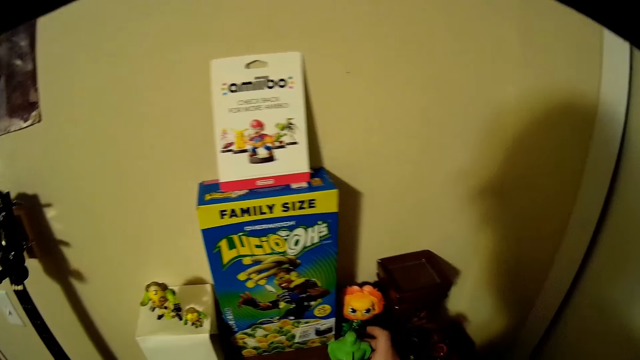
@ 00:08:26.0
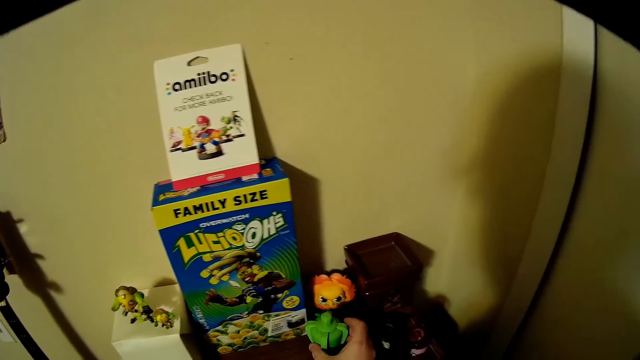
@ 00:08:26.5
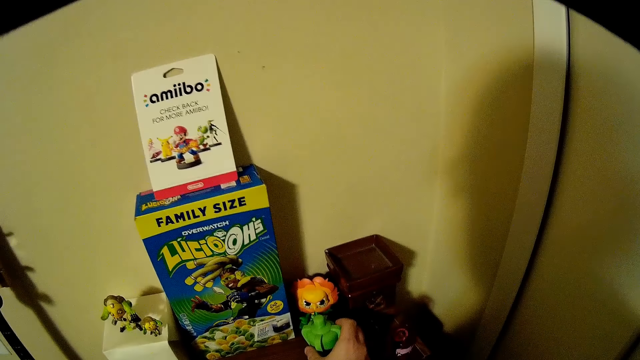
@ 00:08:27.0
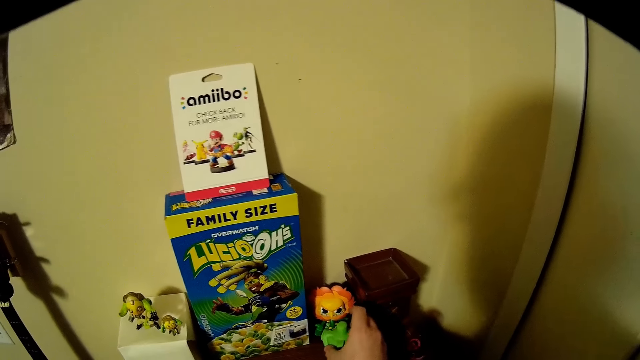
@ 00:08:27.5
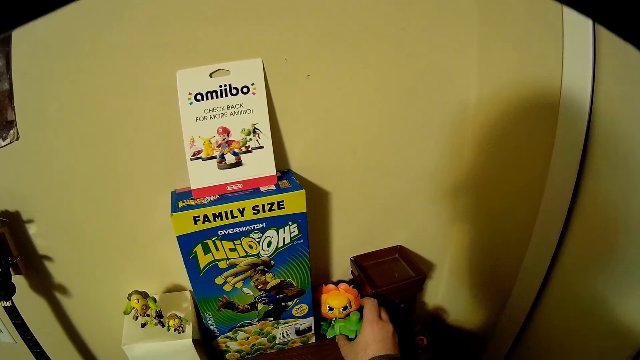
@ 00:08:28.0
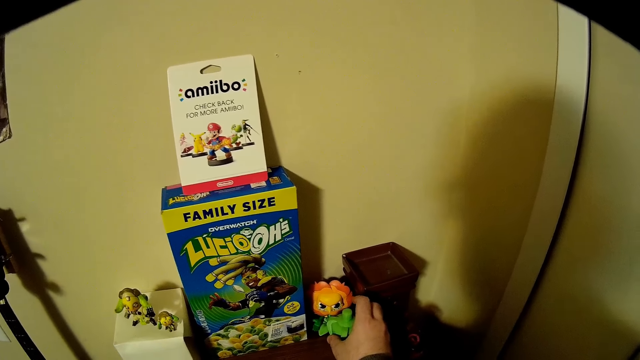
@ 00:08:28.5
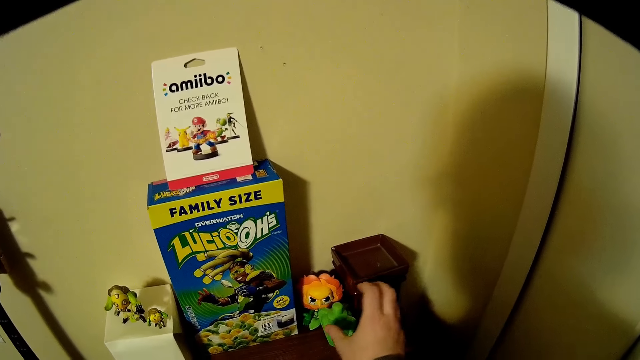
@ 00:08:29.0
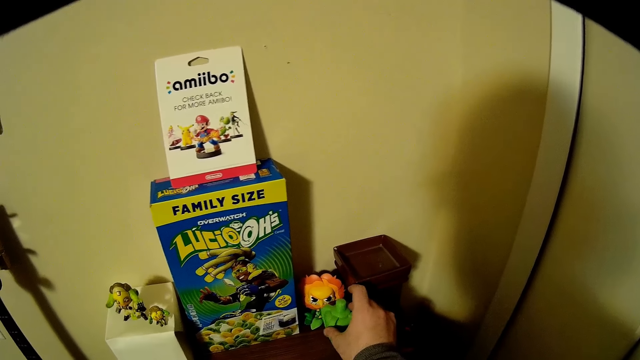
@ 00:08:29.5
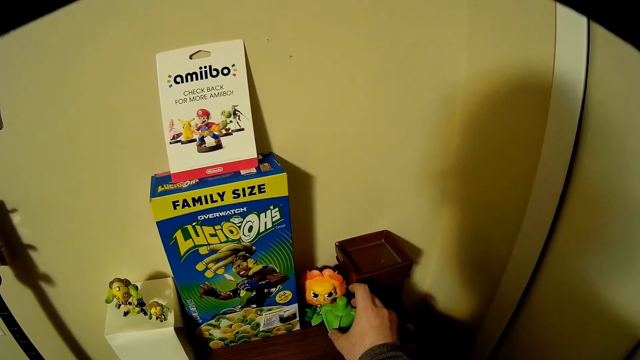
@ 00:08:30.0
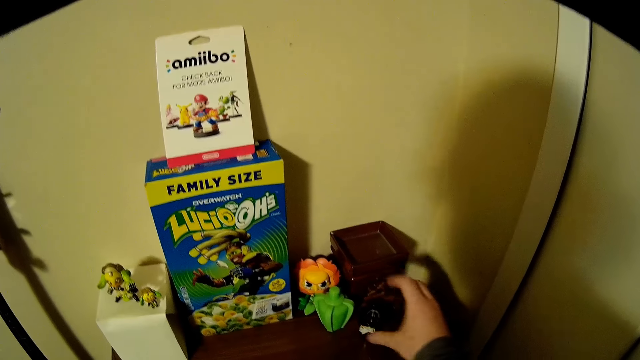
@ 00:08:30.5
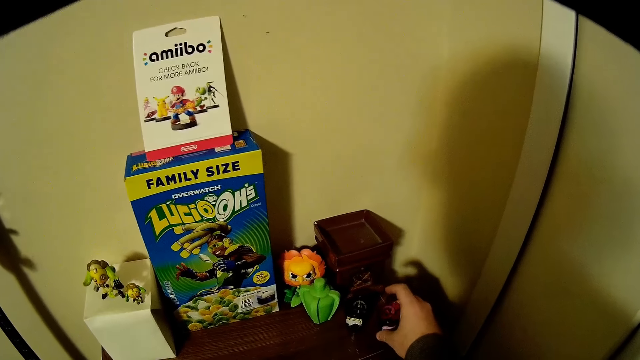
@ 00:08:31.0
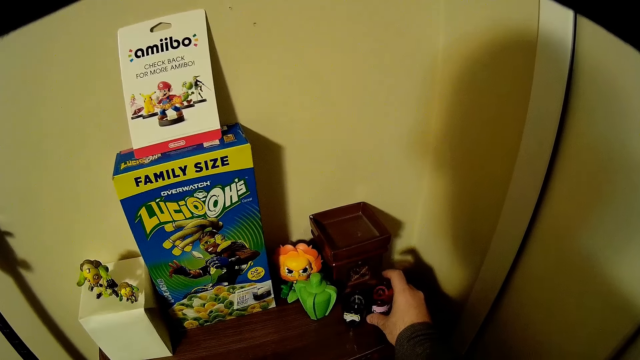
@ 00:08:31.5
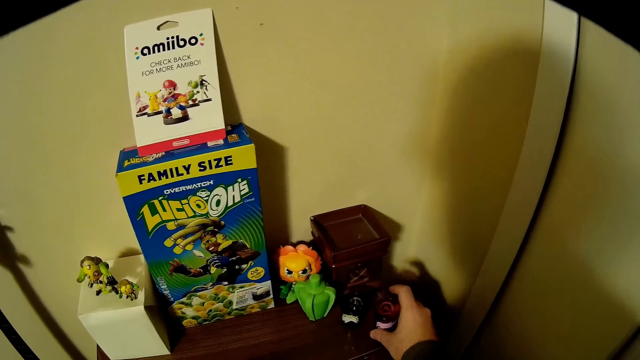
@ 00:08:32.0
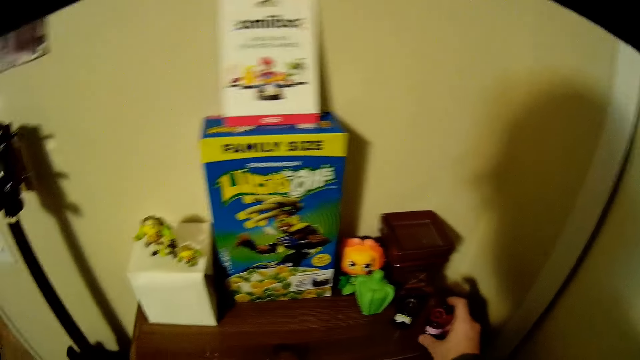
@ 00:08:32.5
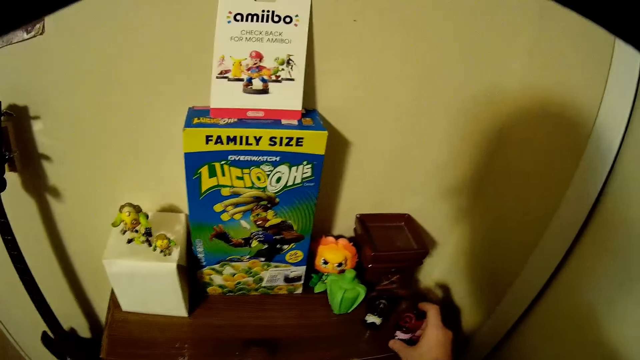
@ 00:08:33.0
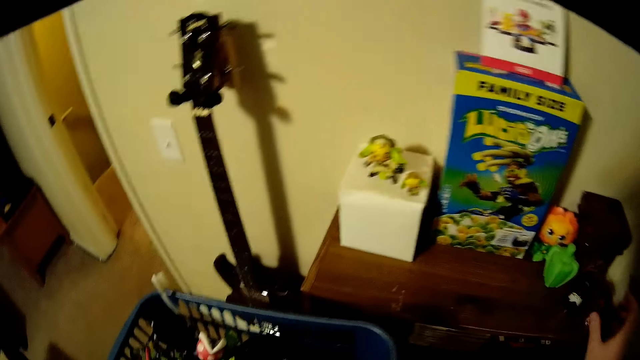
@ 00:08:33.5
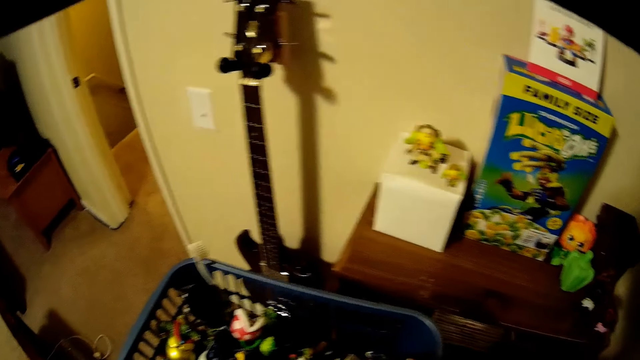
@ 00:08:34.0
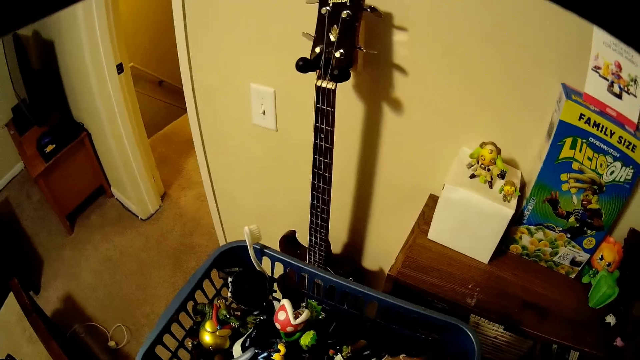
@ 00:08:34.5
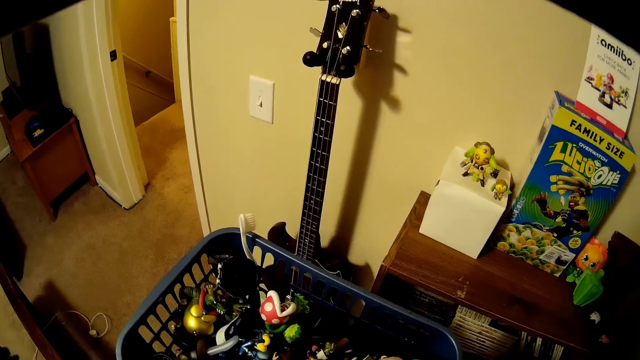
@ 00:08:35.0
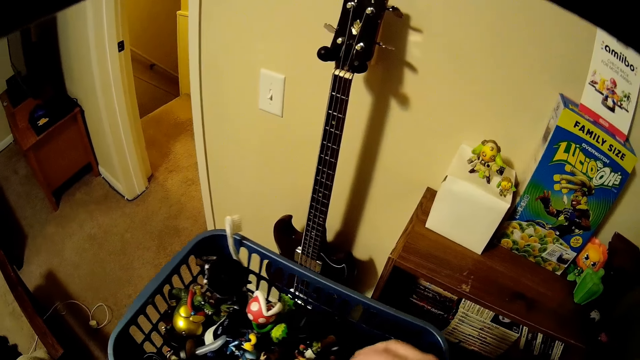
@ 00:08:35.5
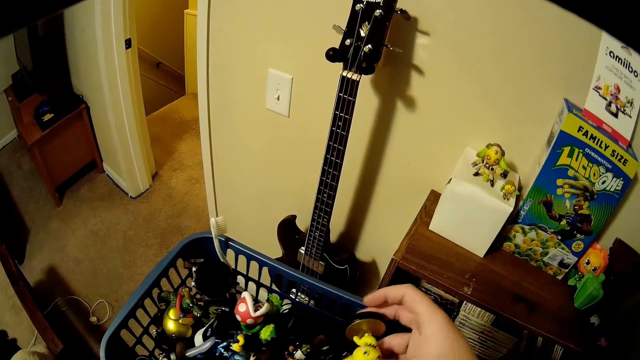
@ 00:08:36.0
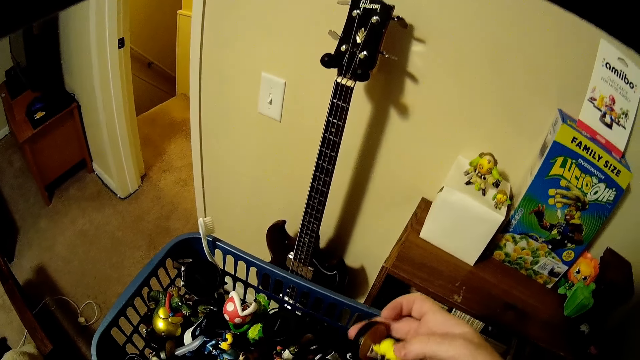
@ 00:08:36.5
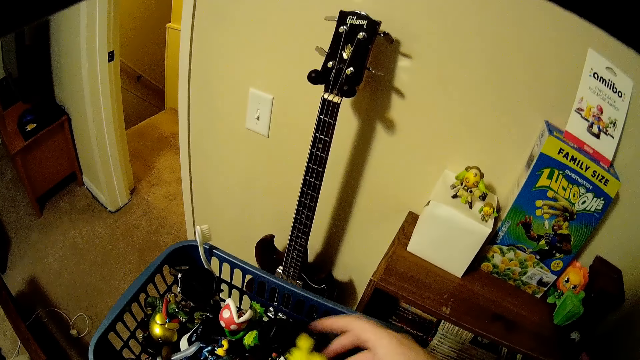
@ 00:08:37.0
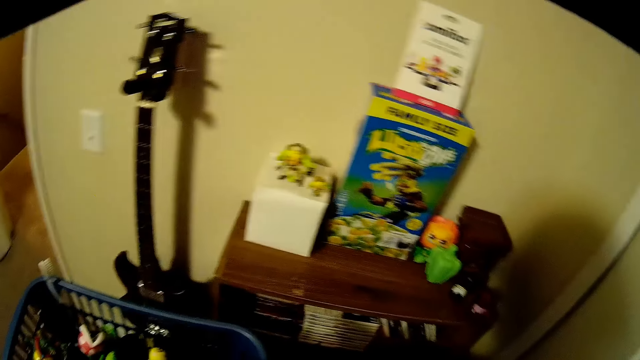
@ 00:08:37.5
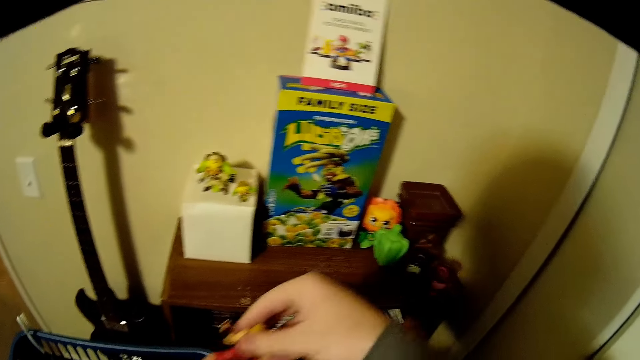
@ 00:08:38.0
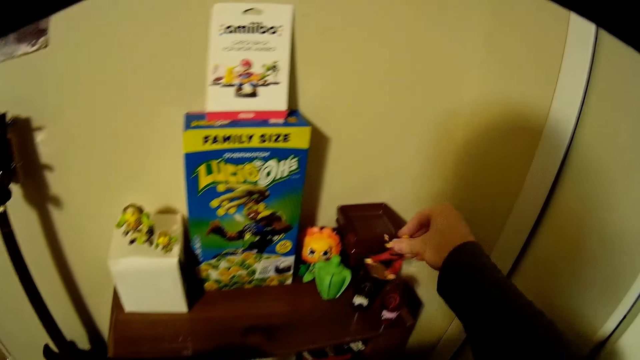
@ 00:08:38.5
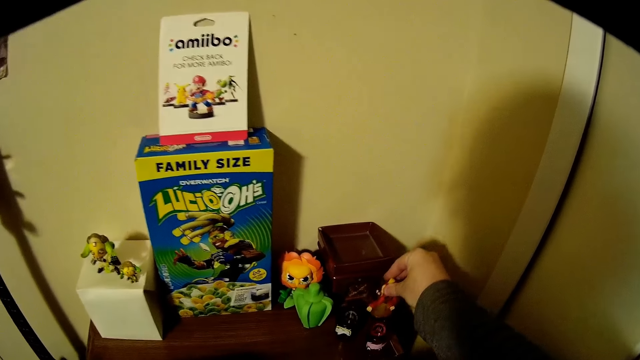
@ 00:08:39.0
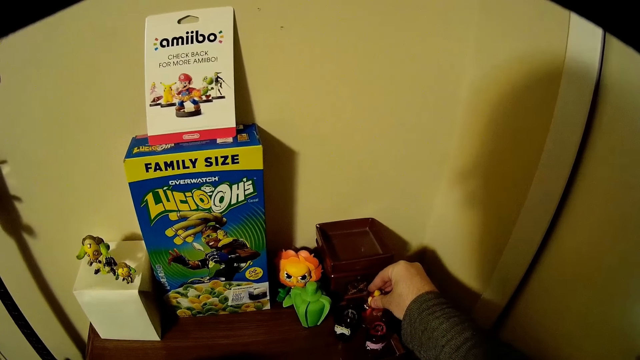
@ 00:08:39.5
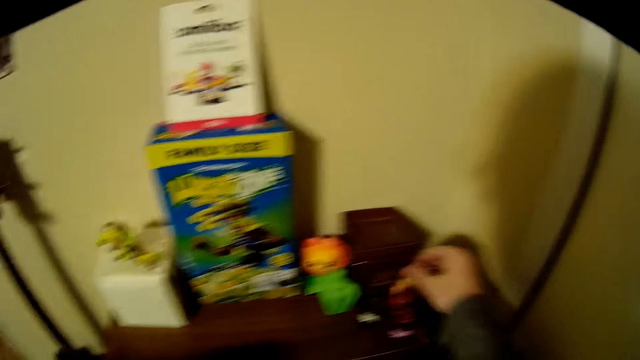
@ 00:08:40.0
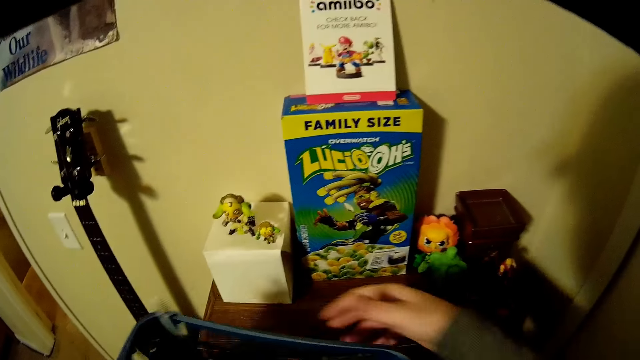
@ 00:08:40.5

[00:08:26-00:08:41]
The camera wearer takes the toy. They put down a toy. They adjust the toy. They adjust the toy again. They pick the toy. They put down the toy. They pick a toy. They put the toy on the table.

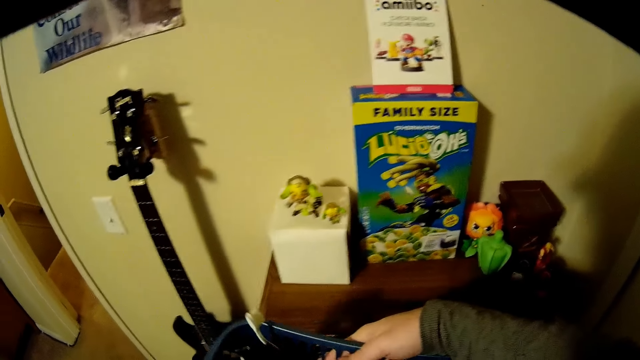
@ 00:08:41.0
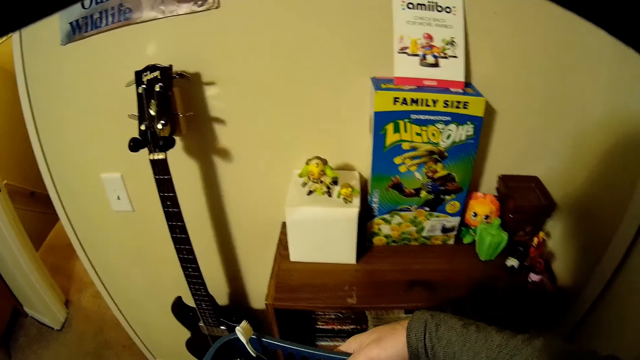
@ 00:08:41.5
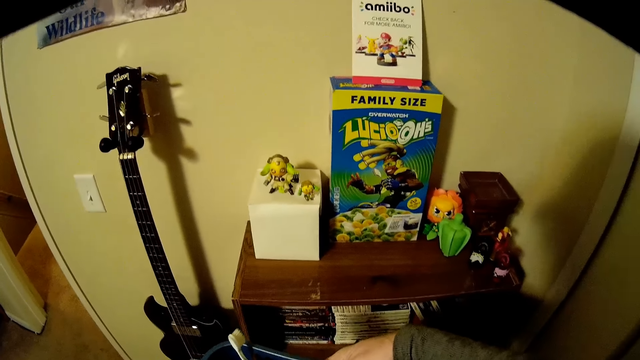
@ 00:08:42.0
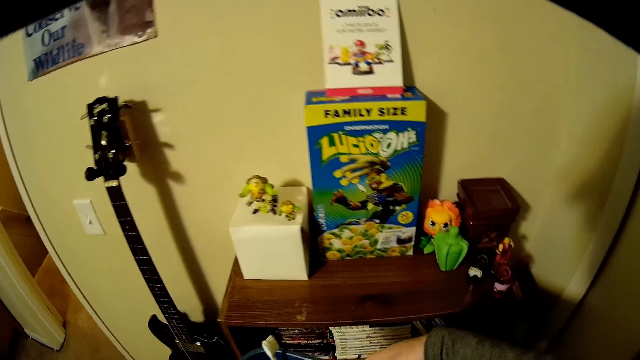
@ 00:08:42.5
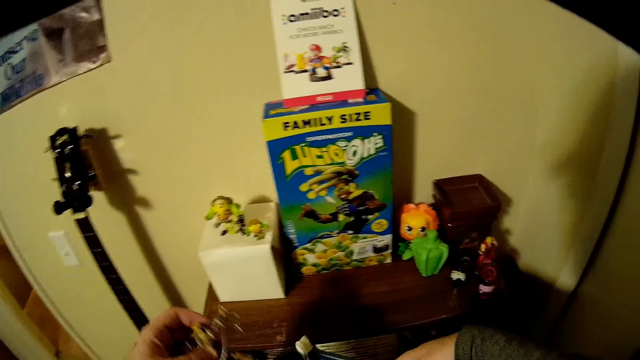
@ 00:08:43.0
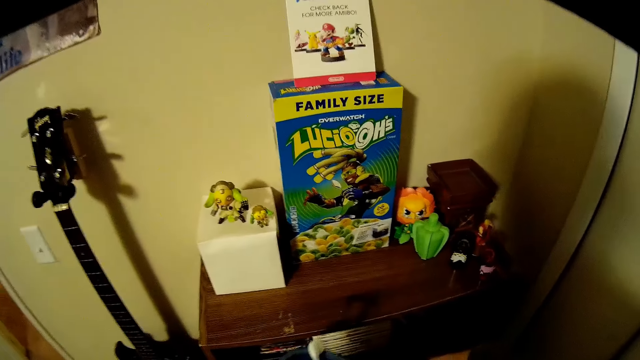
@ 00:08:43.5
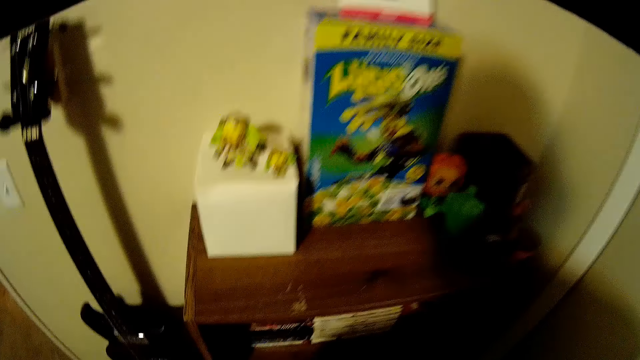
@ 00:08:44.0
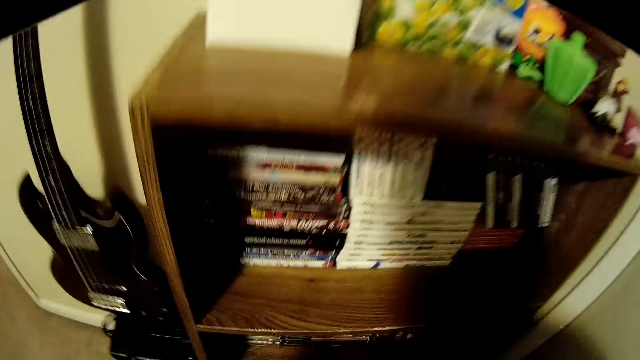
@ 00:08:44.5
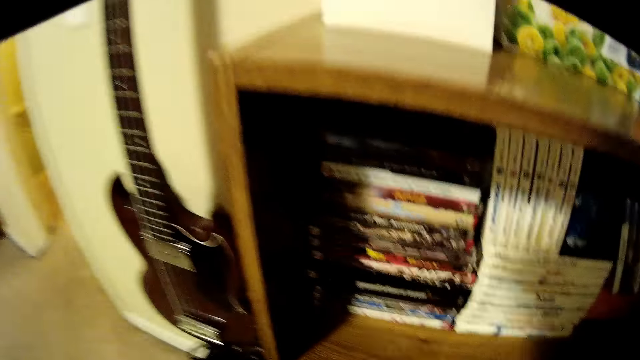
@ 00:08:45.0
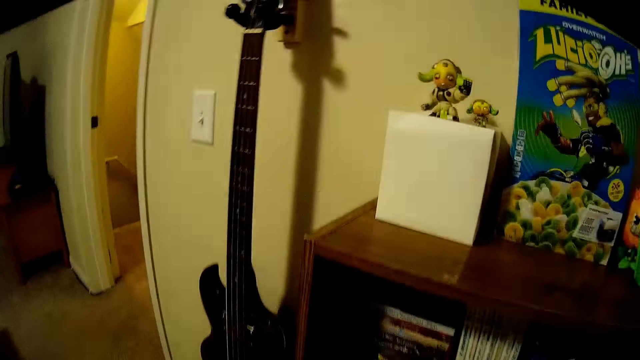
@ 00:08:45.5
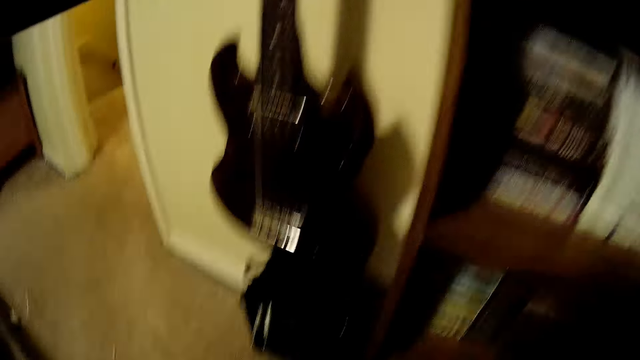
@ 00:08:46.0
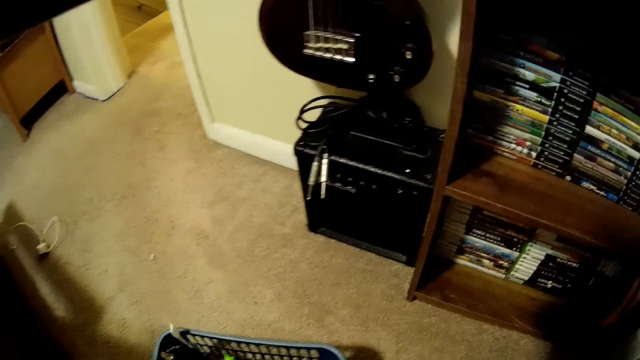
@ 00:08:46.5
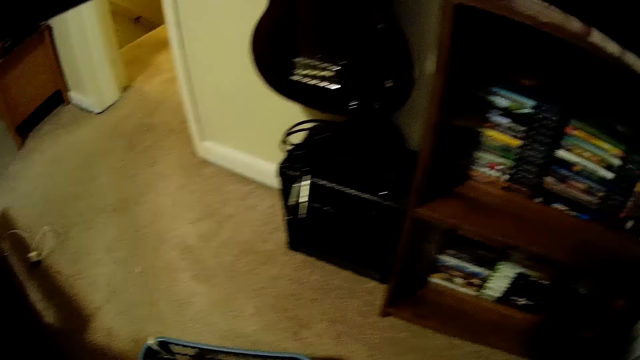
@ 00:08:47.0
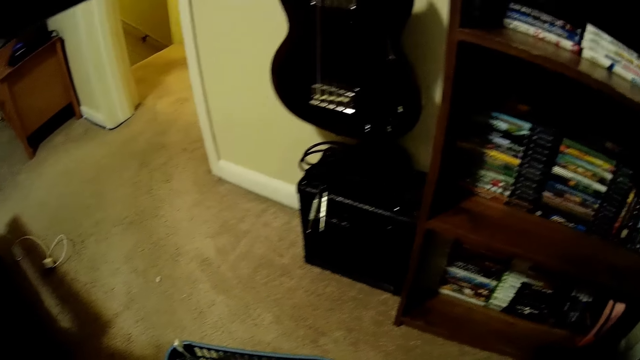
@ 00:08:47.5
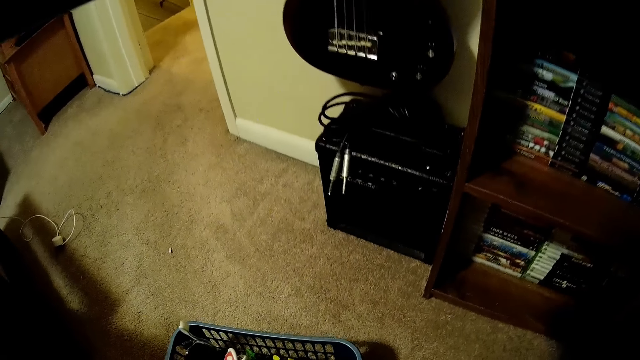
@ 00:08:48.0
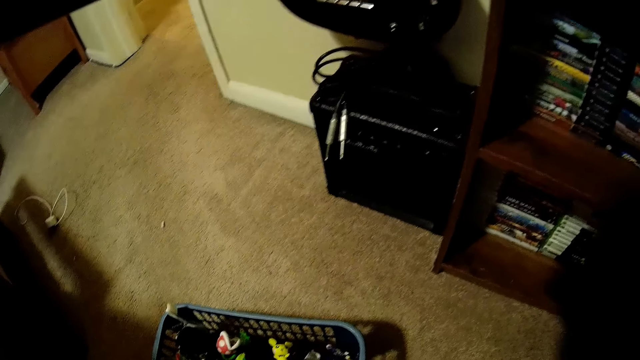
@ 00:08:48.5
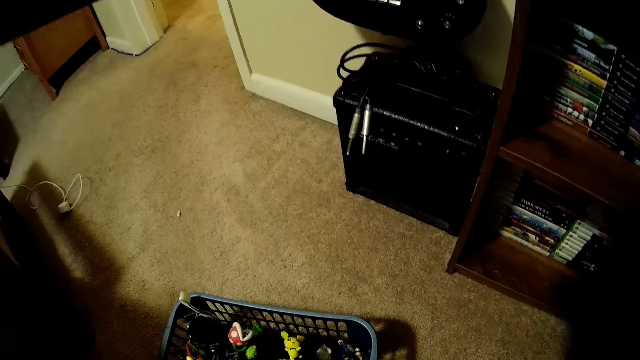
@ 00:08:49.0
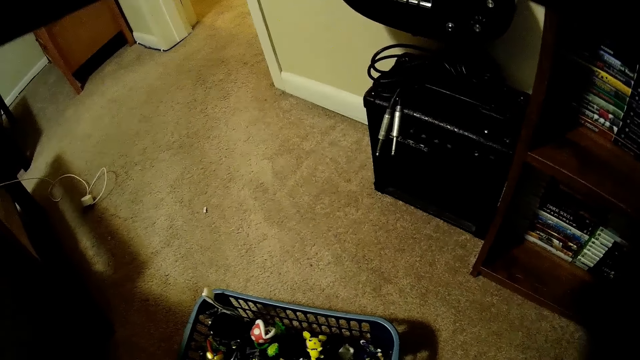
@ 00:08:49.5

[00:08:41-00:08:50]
The camera wearer puts the basket down. They pick a toy. They look around. They put down the bucket. They pour the toys on the floor.
